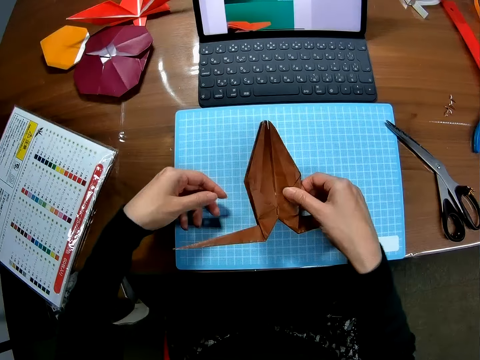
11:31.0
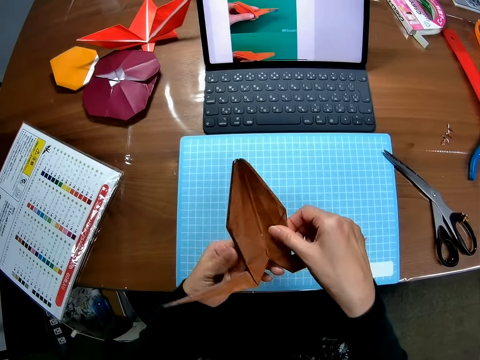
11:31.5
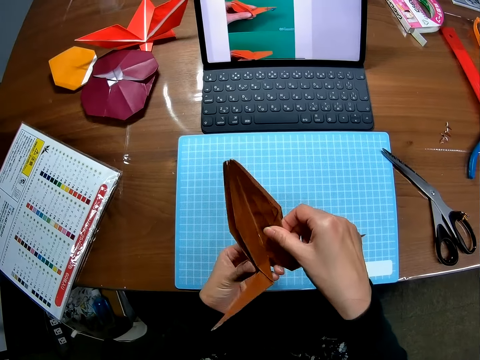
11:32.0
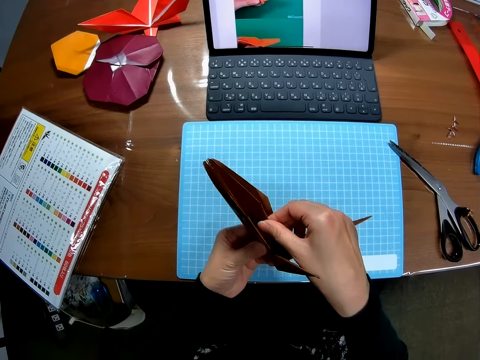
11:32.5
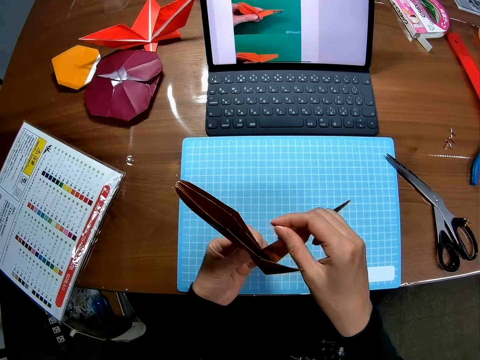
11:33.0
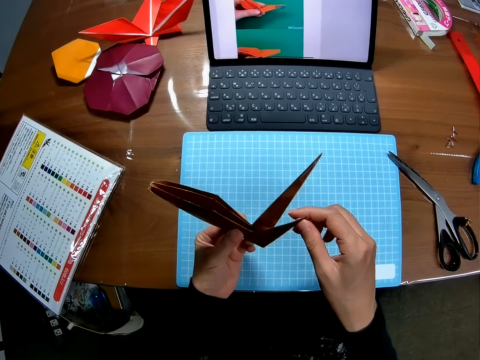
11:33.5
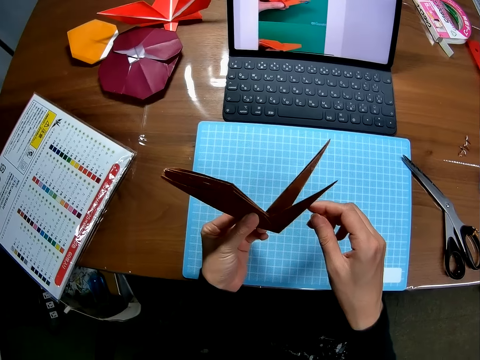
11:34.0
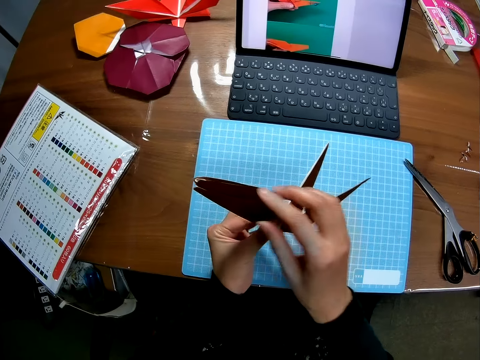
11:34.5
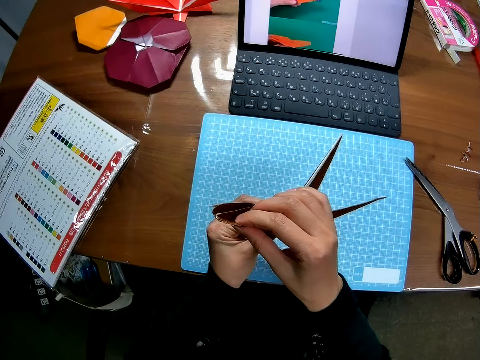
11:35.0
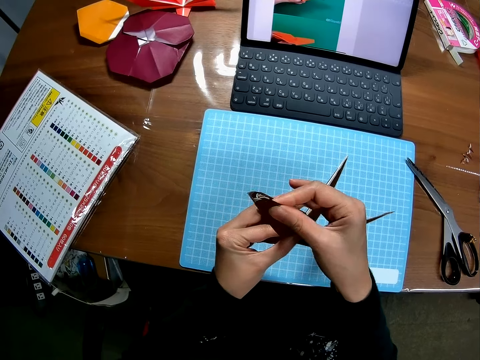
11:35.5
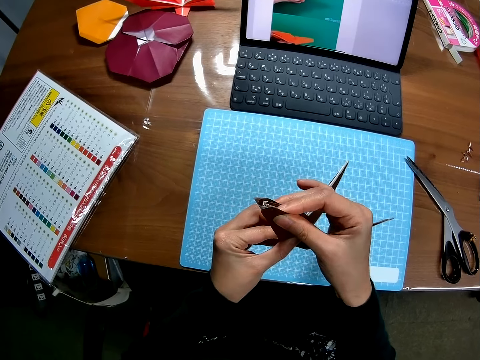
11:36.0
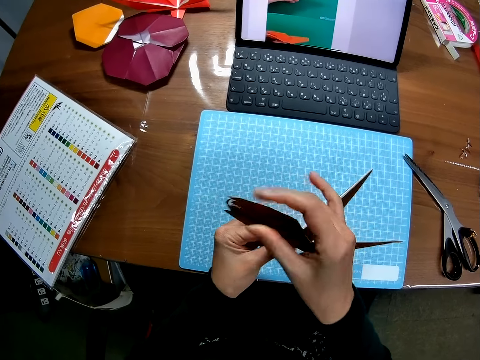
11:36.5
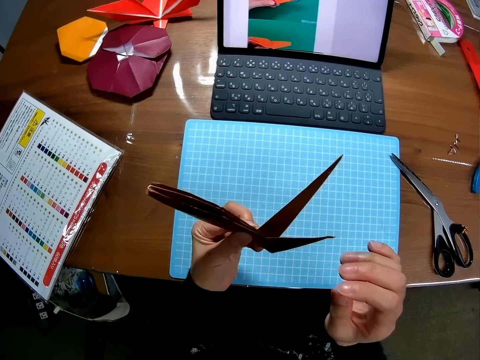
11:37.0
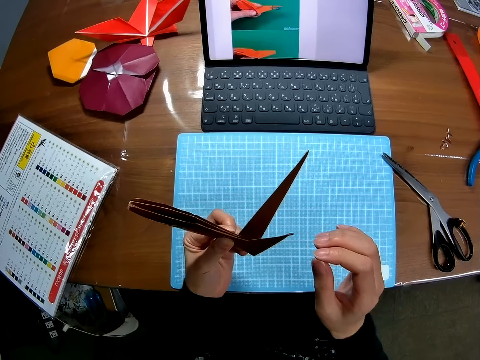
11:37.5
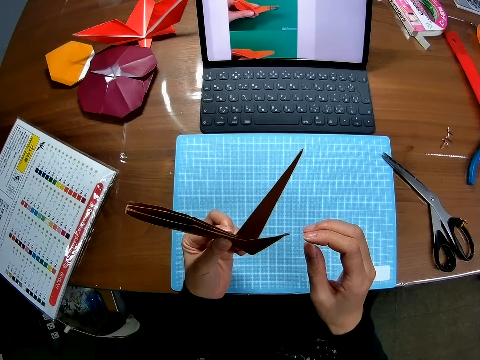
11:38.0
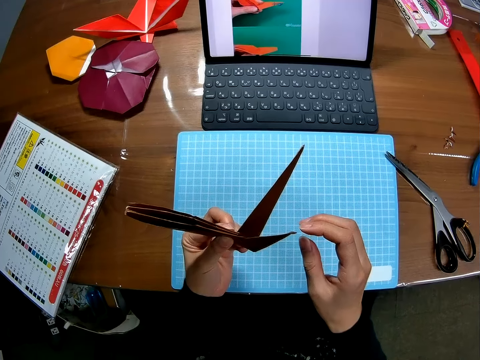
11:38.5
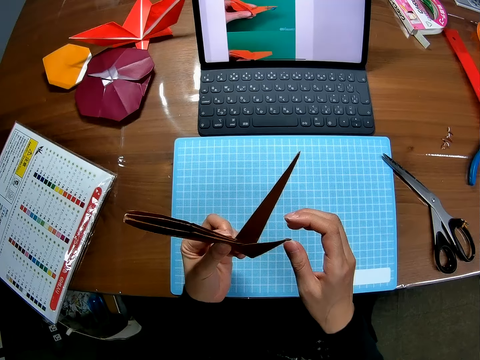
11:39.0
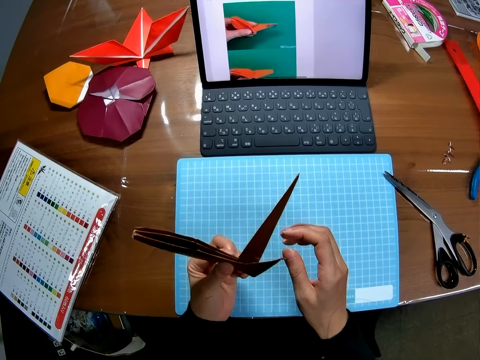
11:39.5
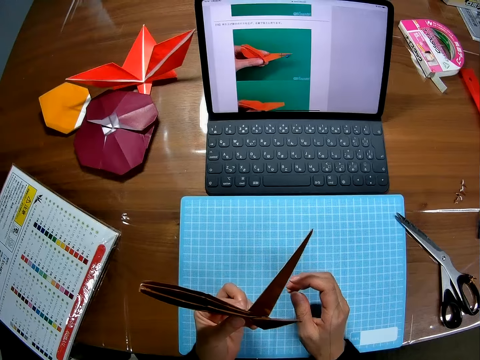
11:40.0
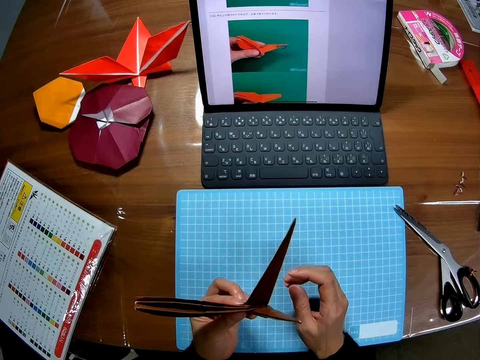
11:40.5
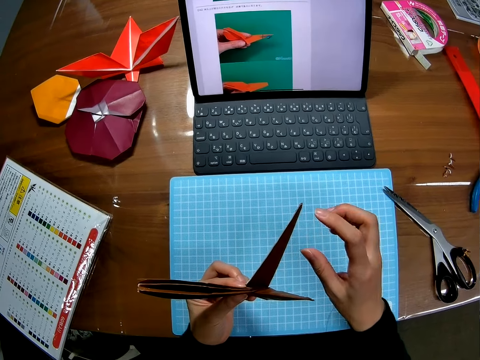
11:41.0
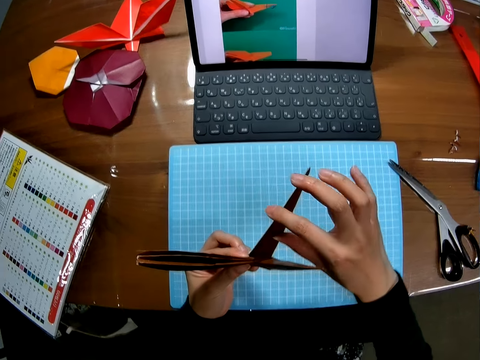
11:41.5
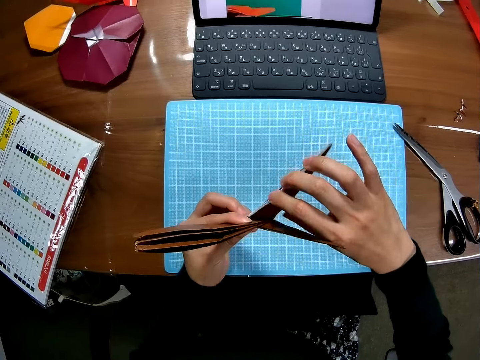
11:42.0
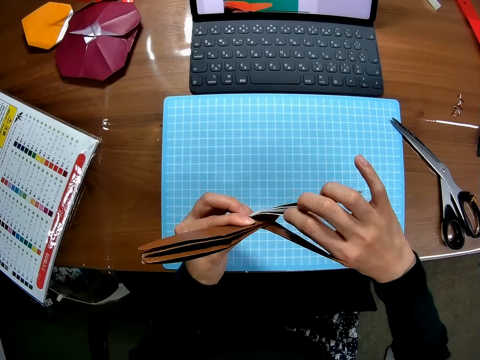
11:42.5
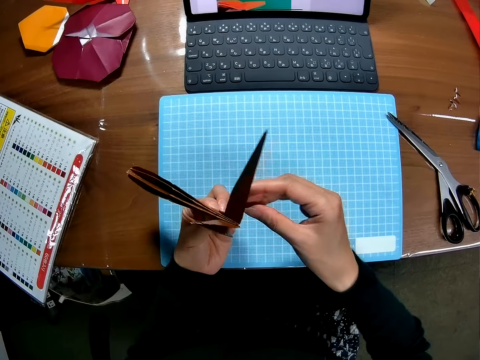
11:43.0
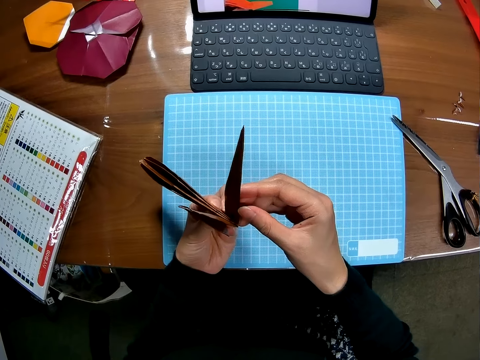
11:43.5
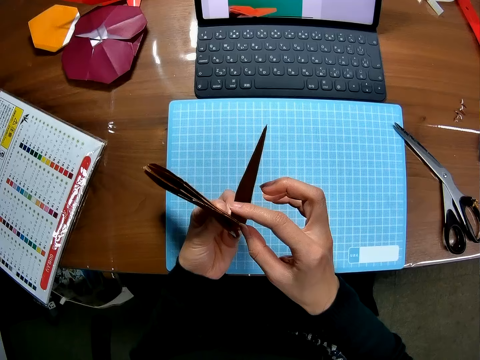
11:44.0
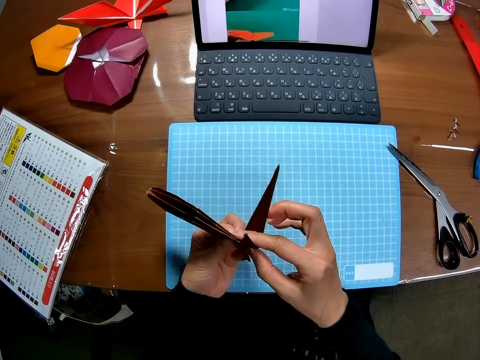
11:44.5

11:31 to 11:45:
The camera wearer picks up the piece of paper from the cutting sheet with her right hand. She holds the decoration. She examines the piece of paper with both hands. She looks at the decoration.

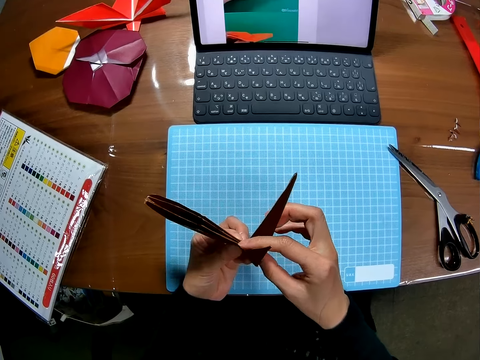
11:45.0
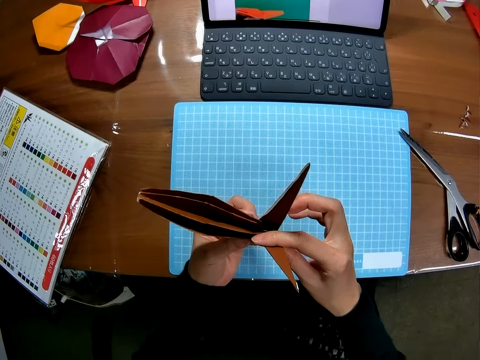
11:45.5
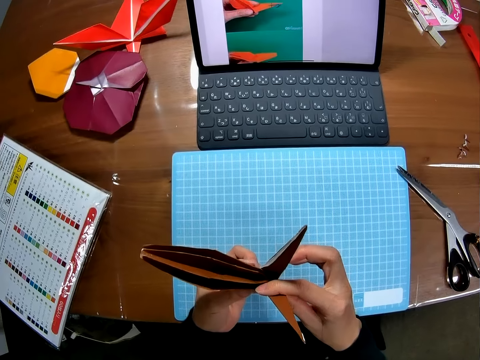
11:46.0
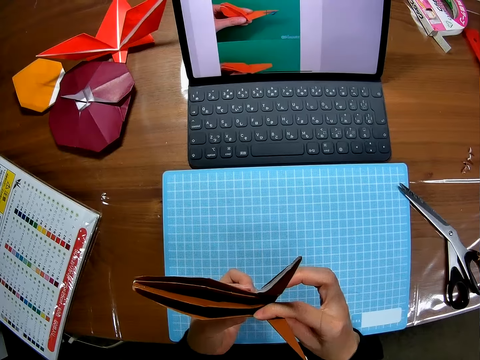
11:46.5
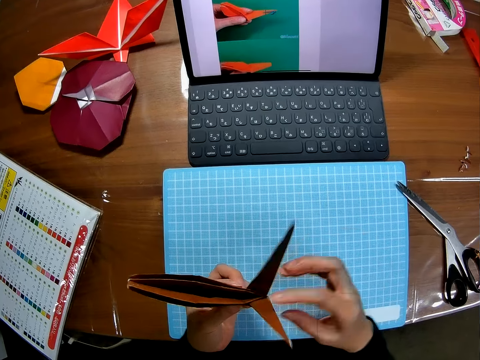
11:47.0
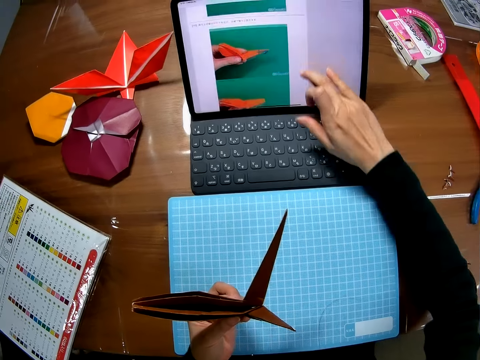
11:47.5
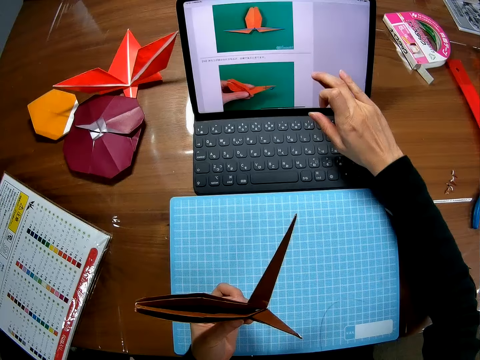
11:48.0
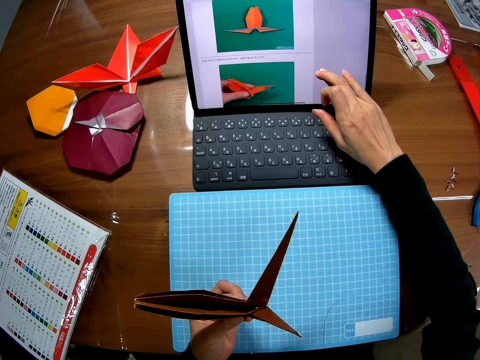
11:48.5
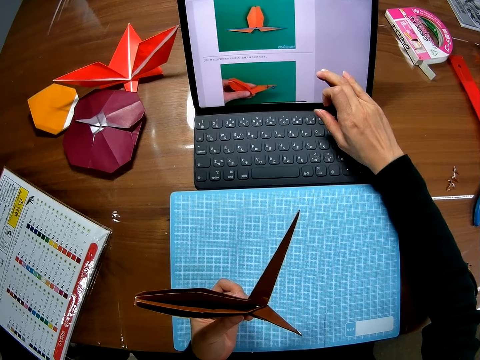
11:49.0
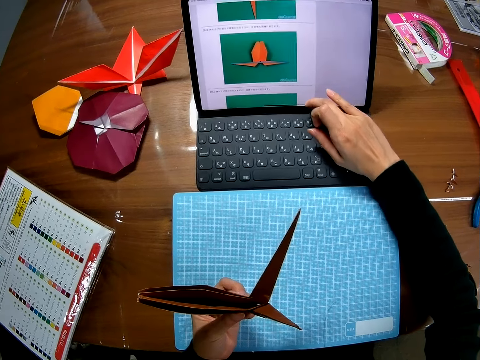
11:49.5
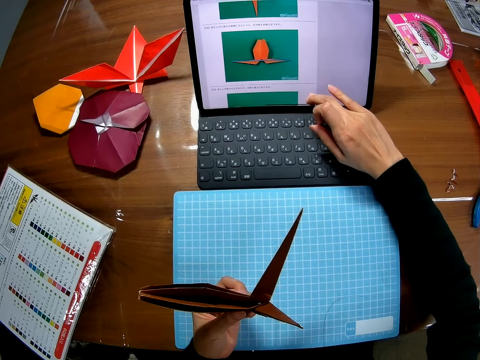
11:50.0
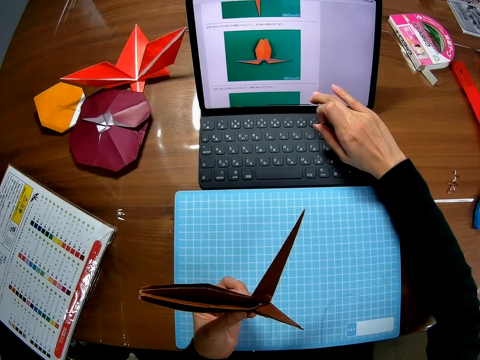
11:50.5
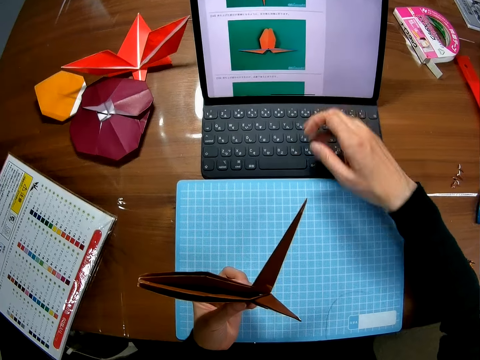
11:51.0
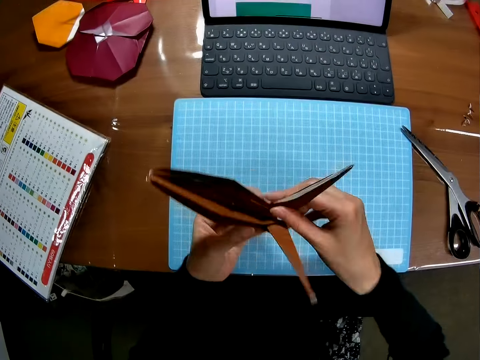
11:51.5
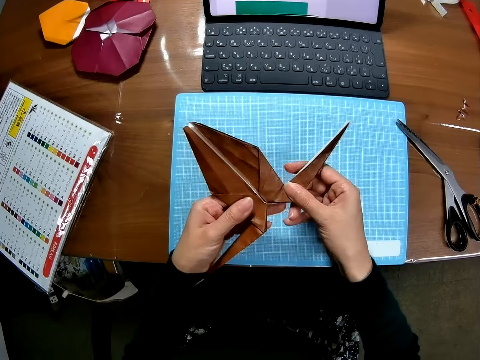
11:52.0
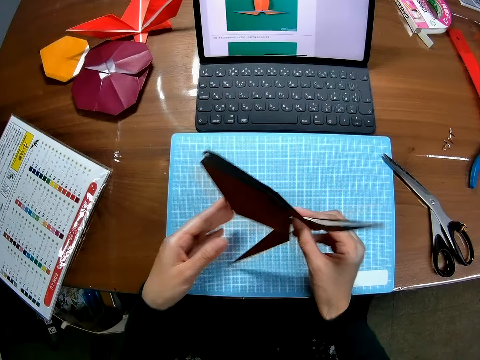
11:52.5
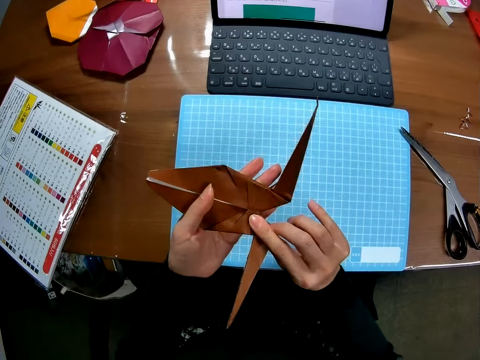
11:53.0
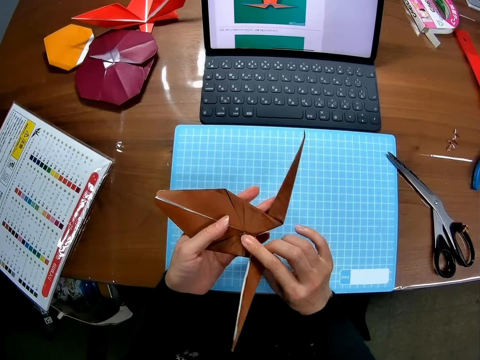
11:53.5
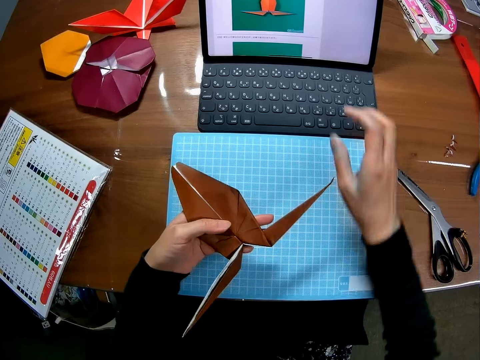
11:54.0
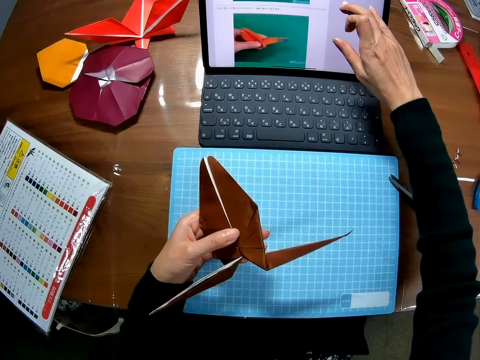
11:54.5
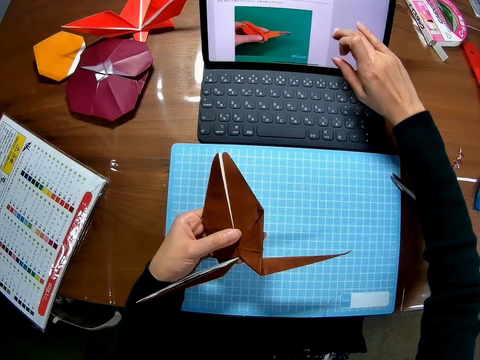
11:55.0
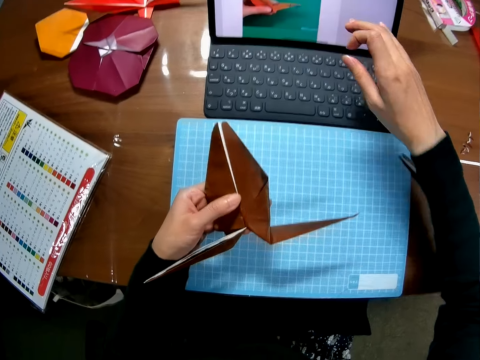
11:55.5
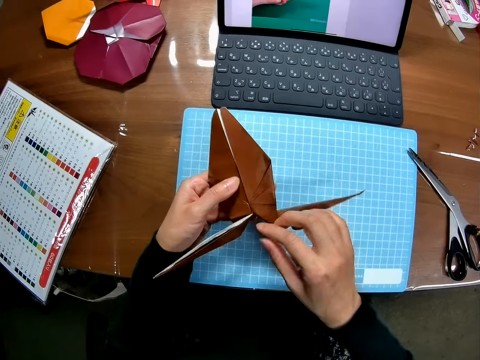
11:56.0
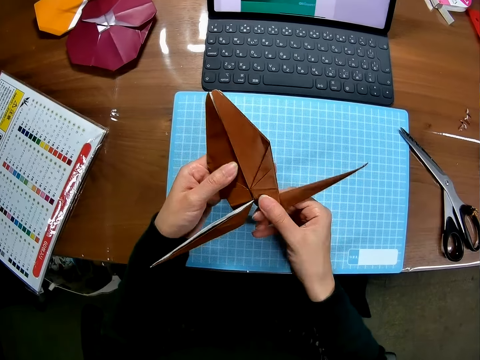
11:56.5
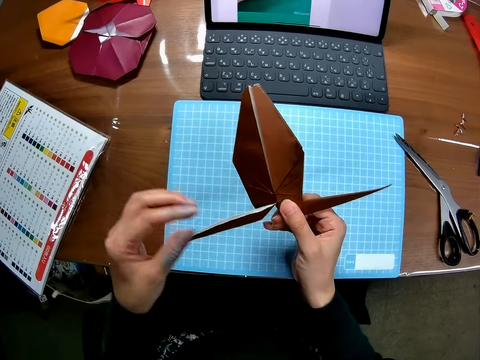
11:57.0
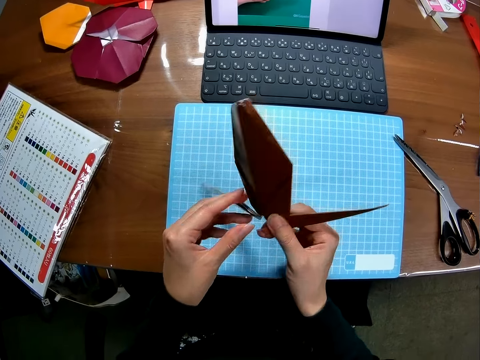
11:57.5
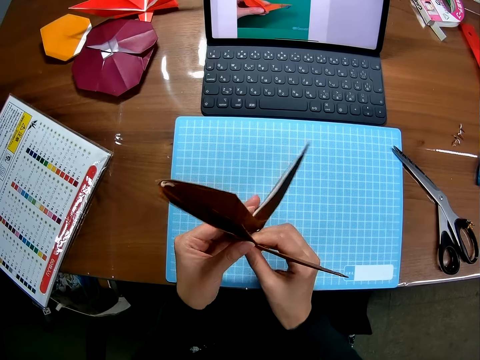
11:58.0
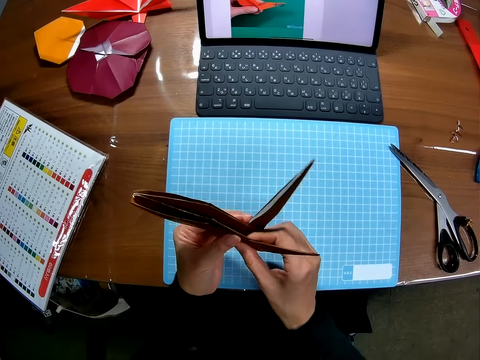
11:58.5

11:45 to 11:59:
The camera wearer operates the laptop with her right hand on the screen. She examines the piece of paper with both hands. She holds the decoration. She operates the laptop with her right hand on the screen. She folds the piece of paper with both hands. She holds the decoration.
